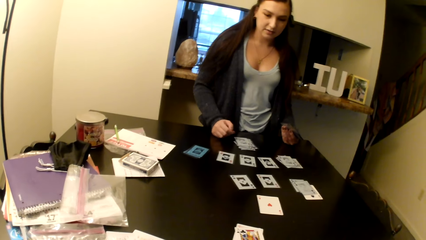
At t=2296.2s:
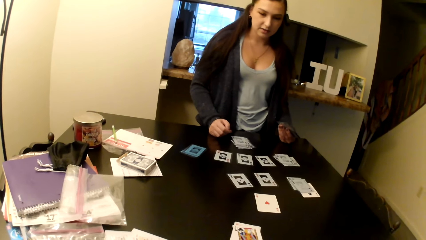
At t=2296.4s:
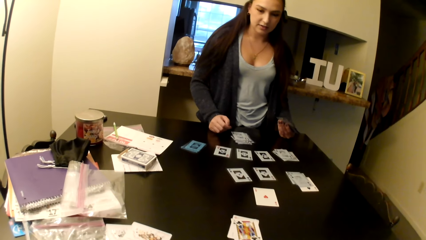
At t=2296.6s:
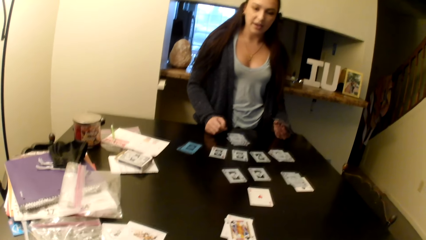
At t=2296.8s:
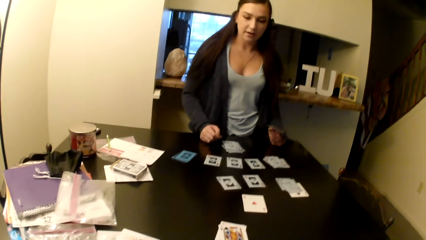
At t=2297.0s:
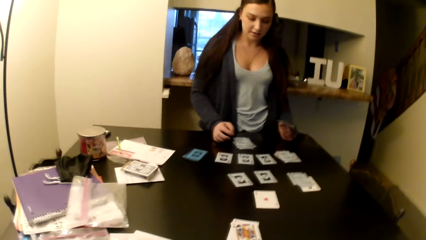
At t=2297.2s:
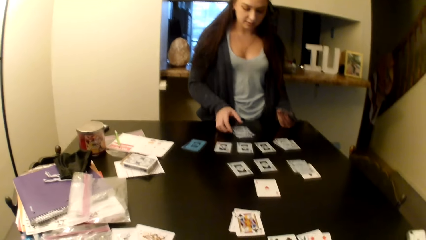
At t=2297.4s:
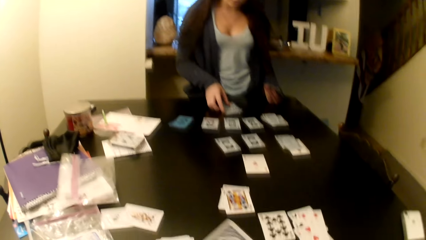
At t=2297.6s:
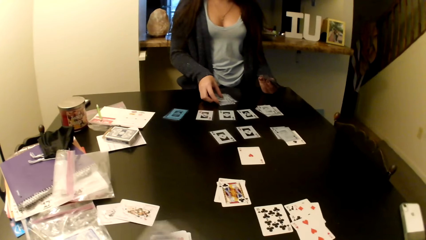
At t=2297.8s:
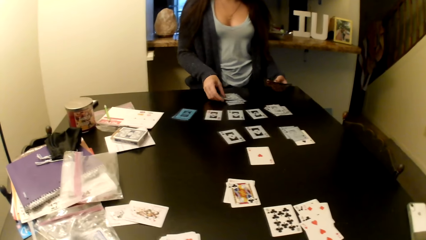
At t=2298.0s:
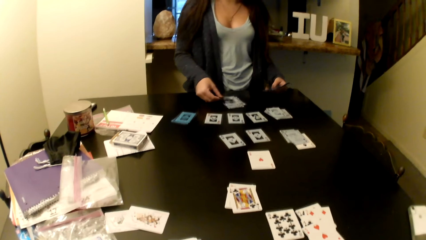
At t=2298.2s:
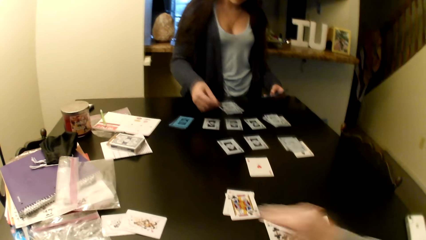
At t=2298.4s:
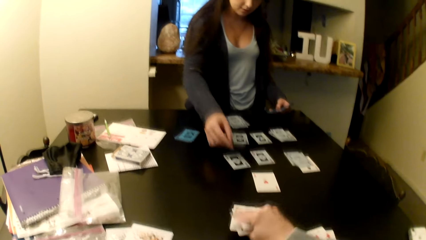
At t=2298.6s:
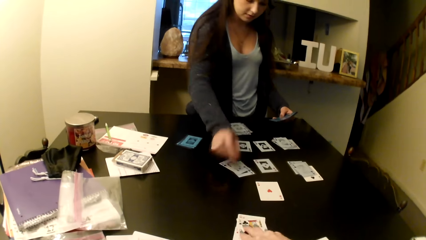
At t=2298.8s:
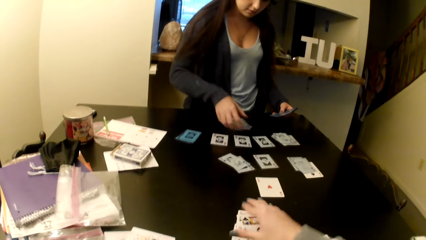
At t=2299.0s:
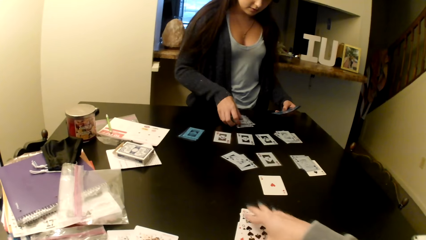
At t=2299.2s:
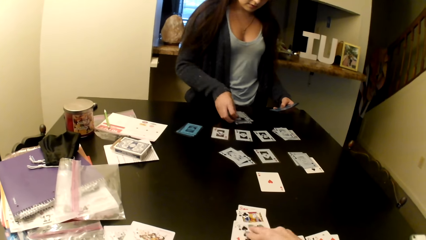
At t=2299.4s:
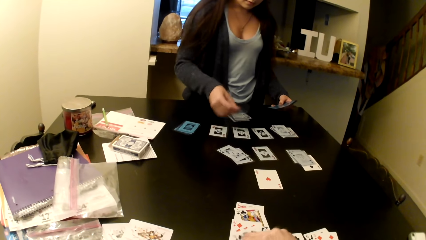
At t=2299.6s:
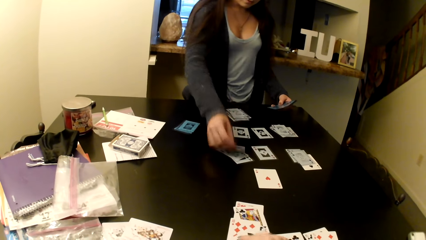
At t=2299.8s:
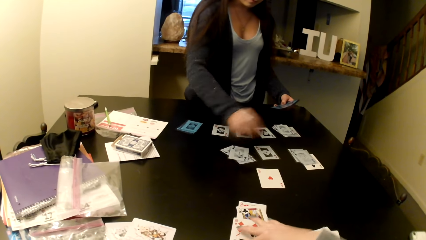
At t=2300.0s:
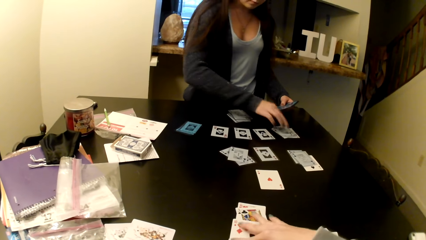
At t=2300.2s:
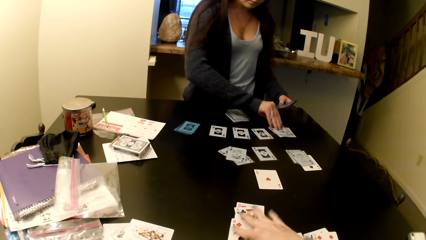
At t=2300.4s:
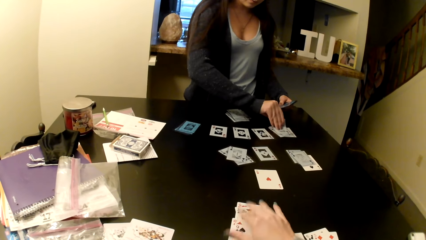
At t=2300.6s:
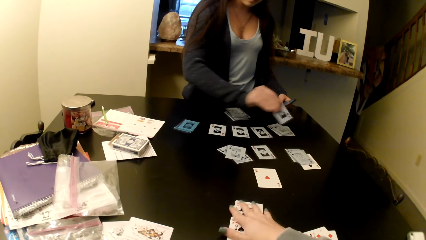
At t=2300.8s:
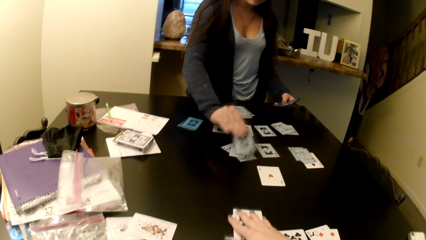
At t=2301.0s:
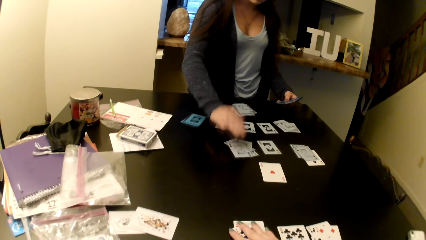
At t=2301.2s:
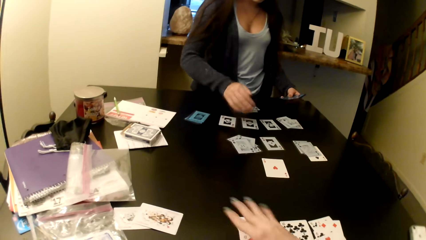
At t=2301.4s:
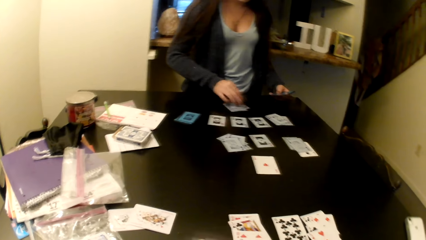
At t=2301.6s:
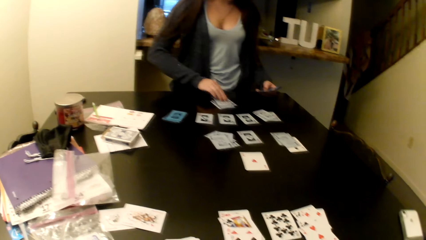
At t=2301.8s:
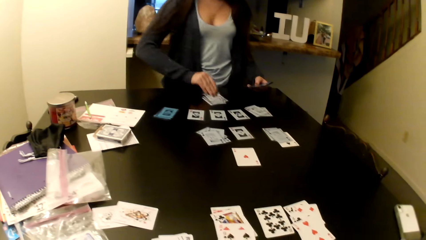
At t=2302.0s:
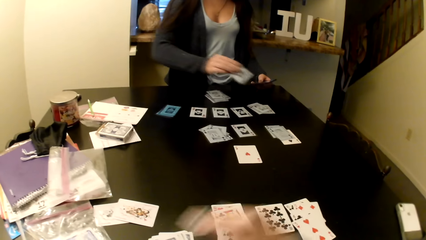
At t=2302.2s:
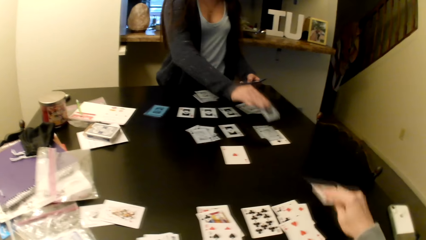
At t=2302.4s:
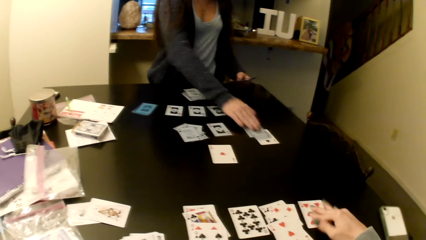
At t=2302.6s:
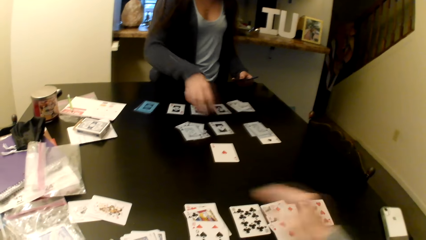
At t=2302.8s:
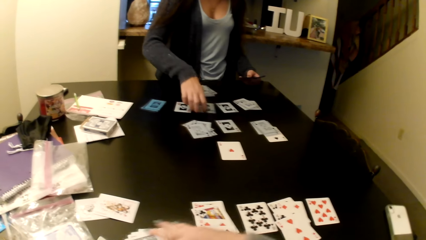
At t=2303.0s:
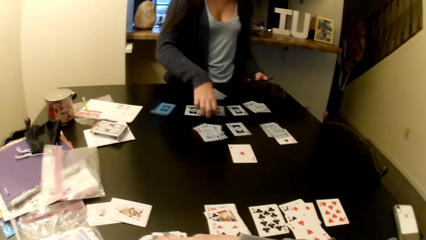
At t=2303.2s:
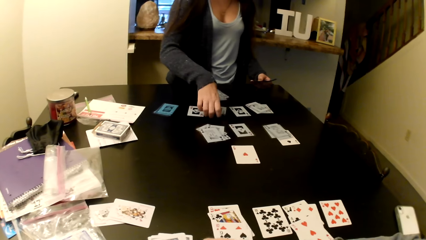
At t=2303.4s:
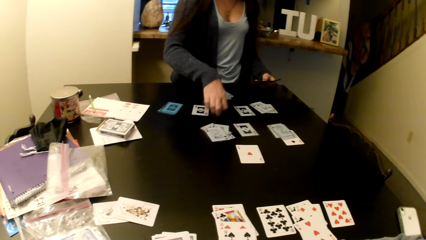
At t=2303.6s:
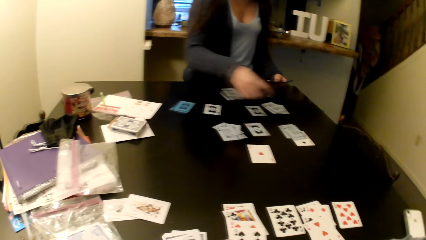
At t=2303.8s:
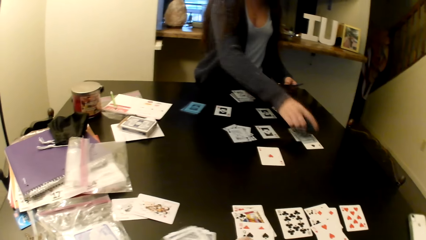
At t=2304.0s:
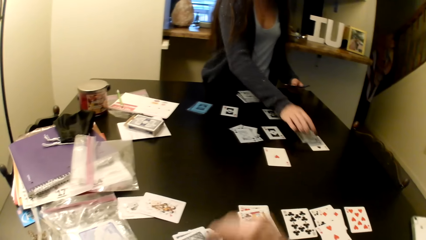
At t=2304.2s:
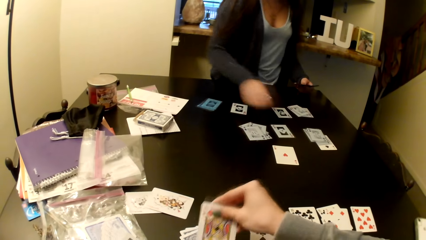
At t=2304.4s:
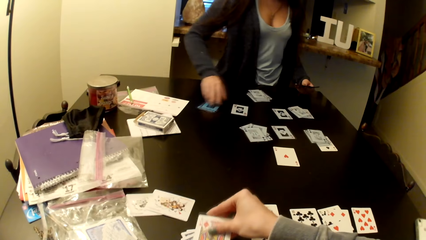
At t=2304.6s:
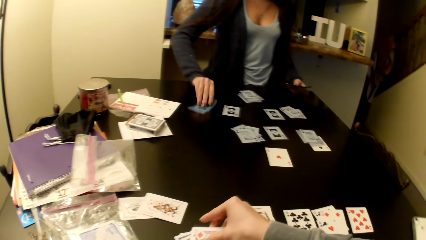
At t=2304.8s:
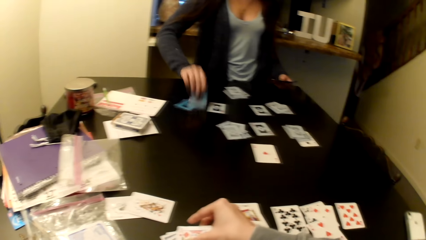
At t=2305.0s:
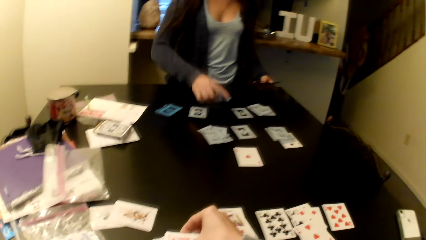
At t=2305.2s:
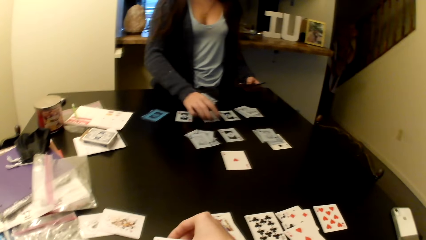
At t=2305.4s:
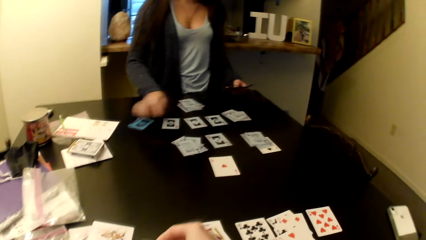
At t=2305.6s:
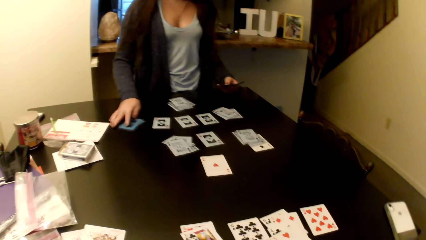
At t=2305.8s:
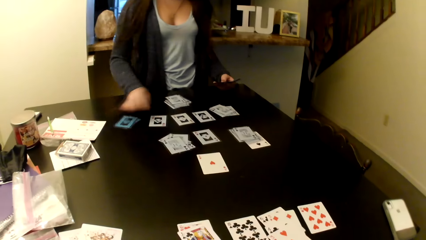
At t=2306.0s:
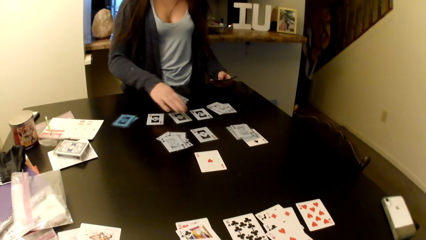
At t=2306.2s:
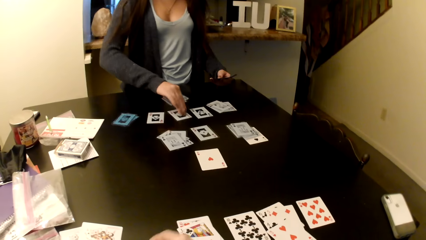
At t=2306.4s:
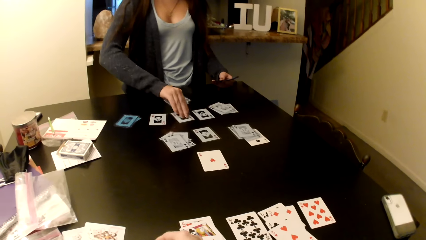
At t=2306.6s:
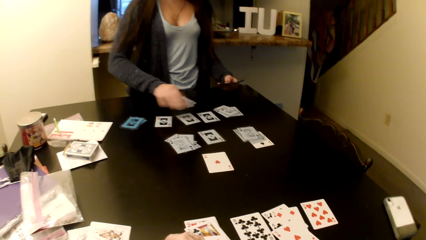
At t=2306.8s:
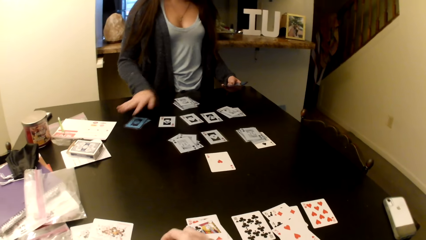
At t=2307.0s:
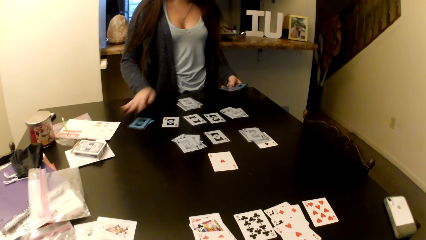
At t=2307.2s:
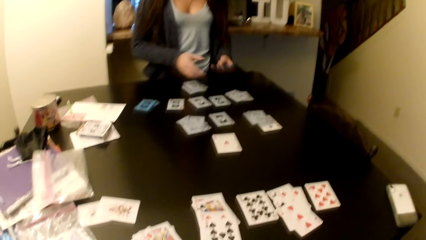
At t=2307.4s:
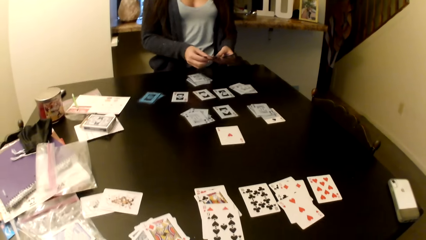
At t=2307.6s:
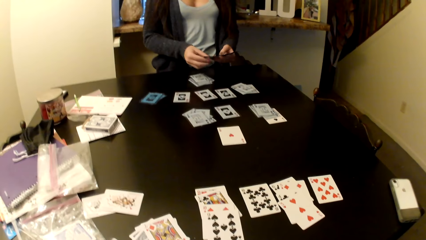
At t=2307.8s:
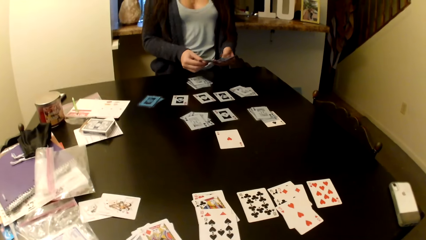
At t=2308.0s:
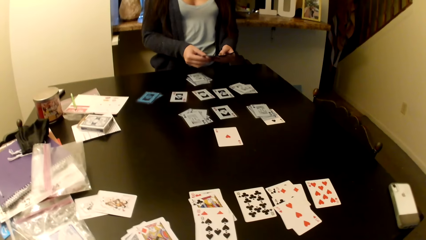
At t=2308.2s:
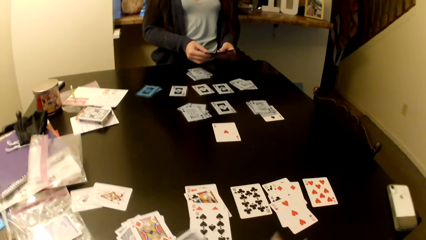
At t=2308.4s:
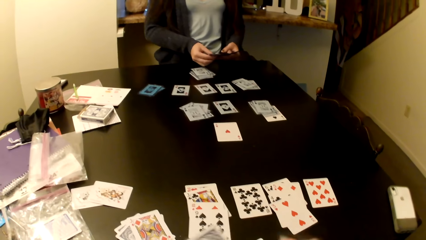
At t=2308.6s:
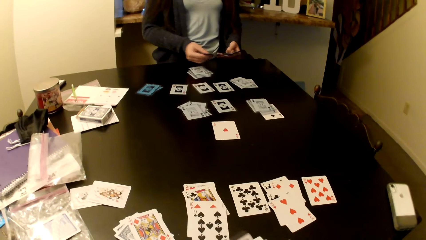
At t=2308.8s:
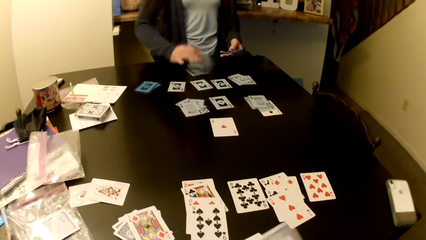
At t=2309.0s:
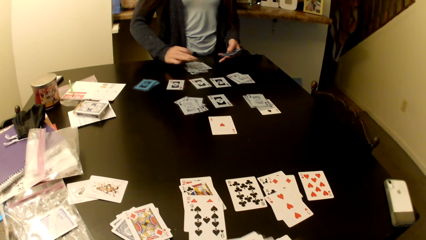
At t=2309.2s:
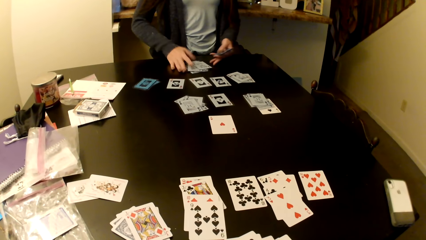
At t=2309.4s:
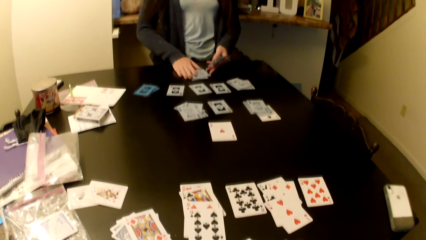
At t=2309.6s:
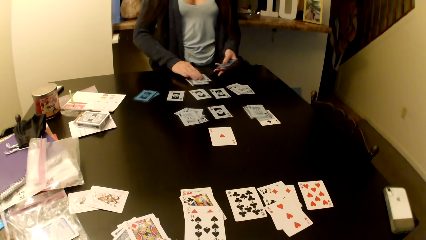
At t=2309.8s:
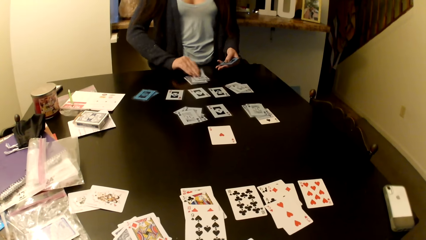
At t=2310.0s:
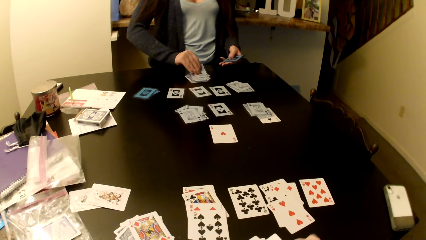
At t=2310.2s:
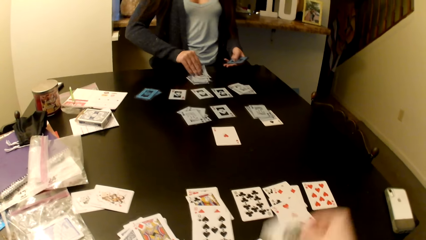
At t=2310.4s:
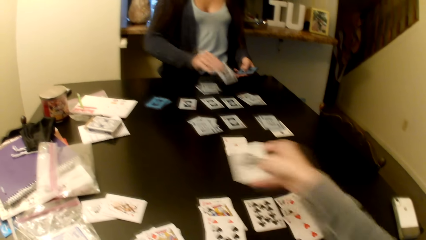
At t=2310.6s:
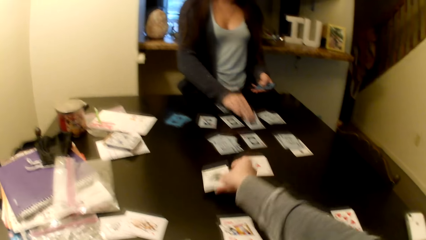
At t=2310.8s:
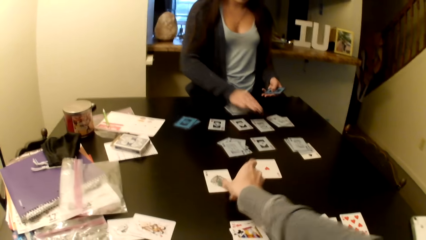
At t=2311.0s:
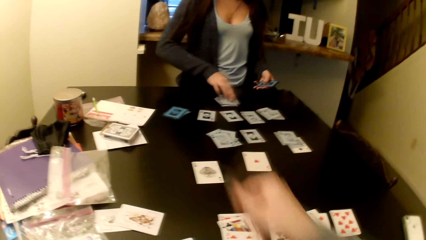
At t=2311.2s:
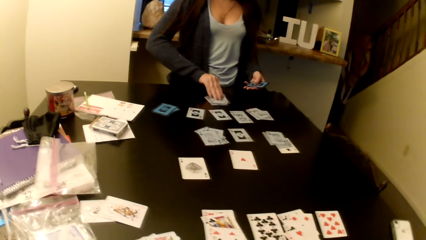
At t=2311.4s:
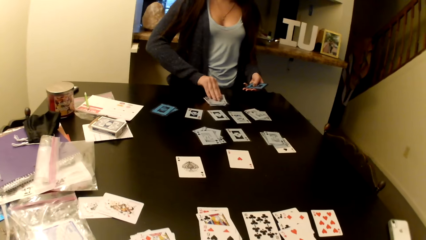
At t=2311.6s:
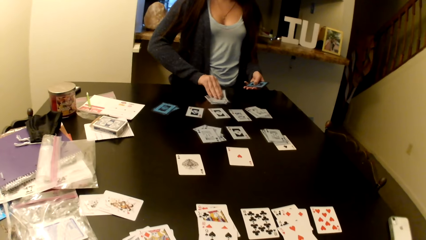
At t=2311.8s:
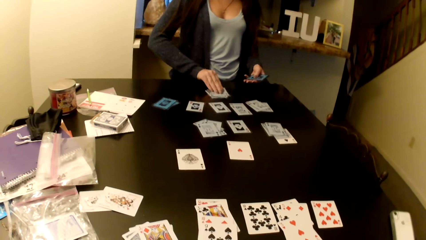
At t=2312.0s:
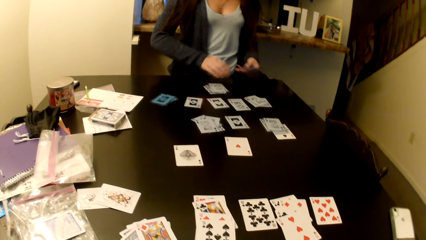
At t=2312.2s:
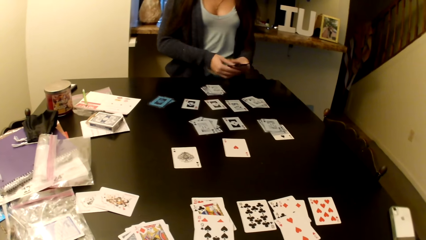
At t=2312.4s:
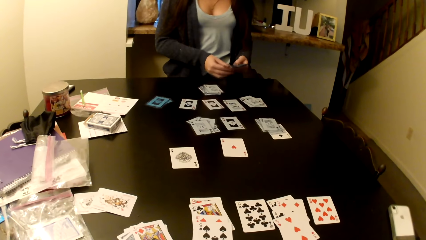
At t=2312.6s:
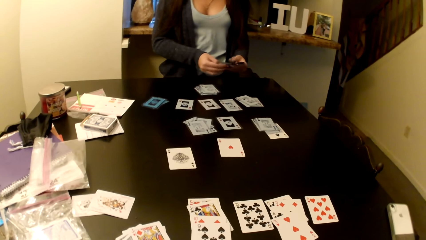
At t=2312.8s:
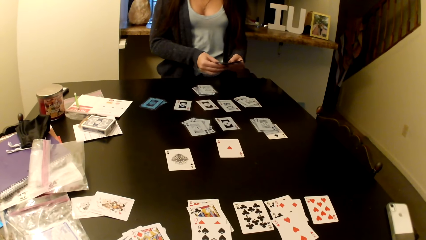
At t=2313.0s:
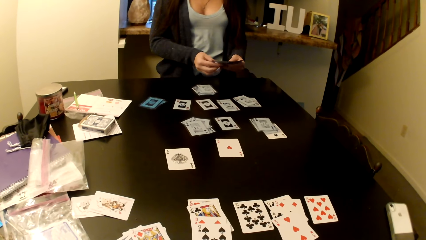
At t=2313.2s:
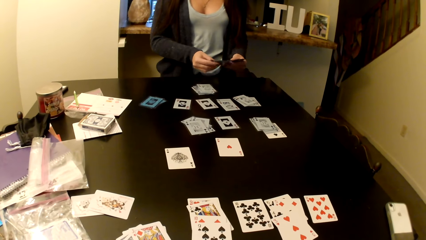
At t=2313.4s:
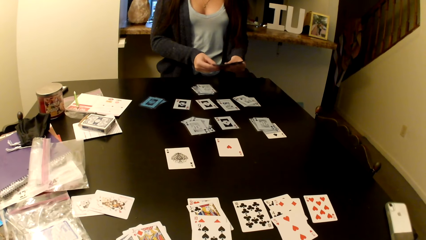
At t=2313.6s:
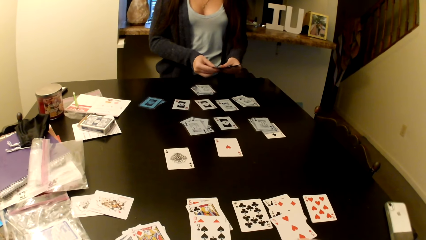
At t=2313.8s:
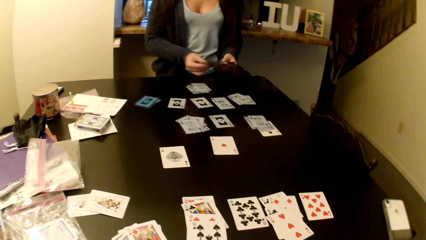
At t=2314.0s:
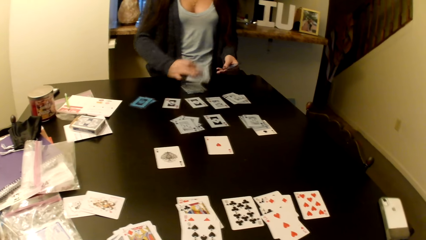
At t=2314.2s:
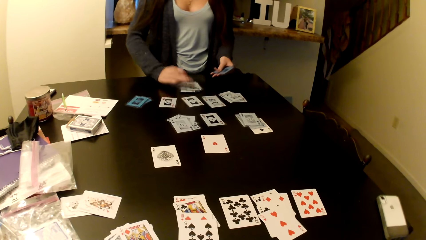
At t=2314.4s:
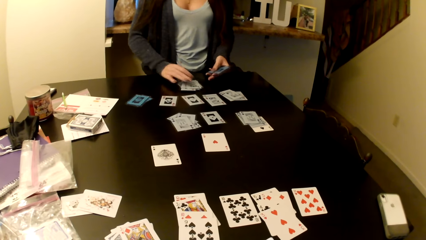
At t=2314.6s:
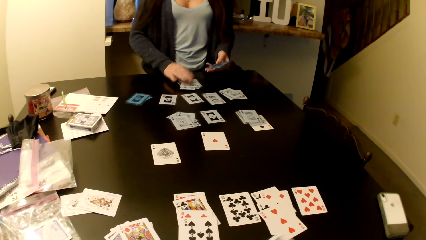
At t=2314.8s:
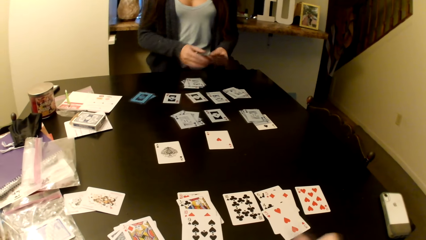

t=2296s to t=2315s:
The camera wearer puts a card on the table.
